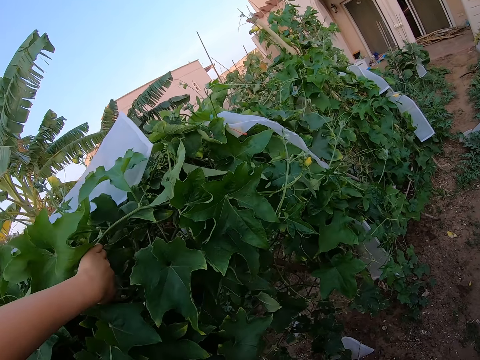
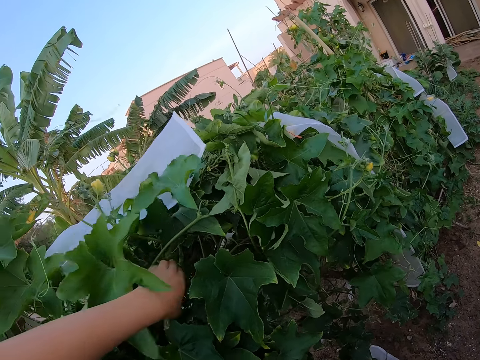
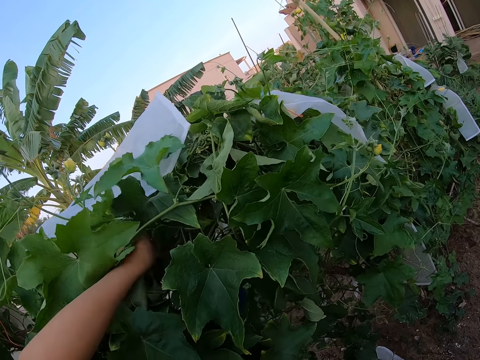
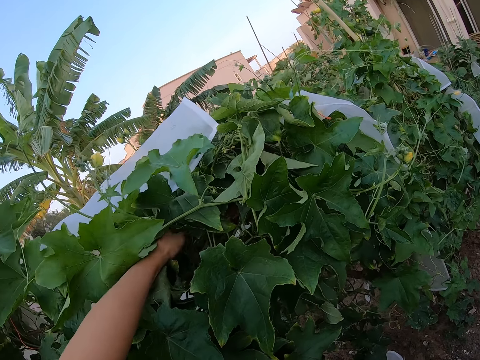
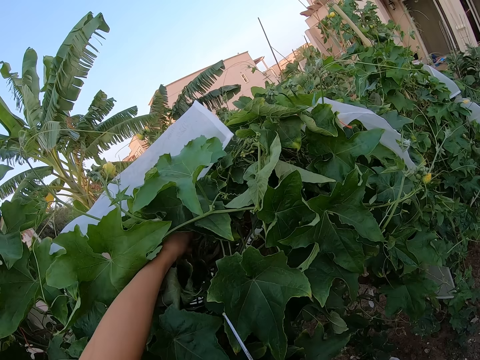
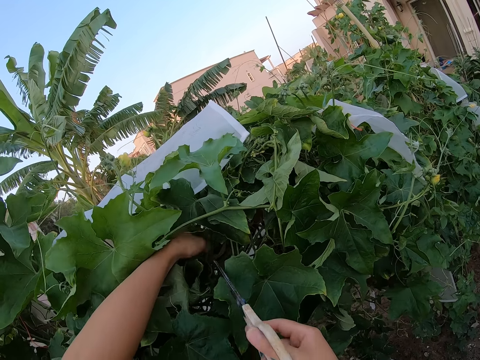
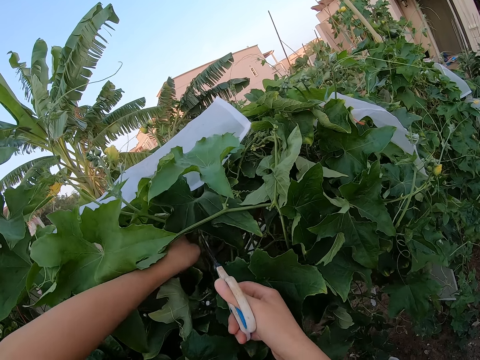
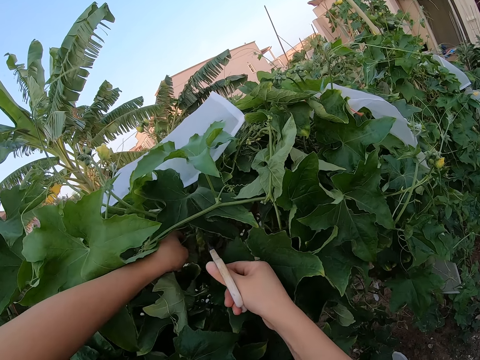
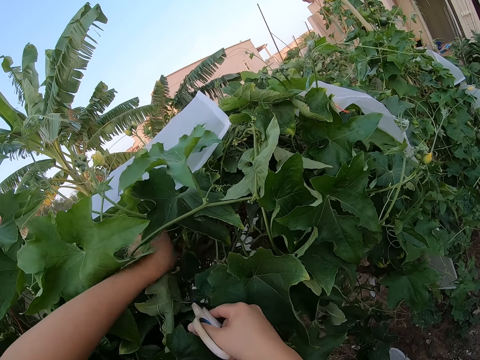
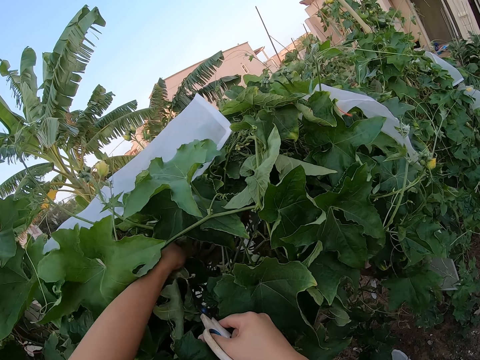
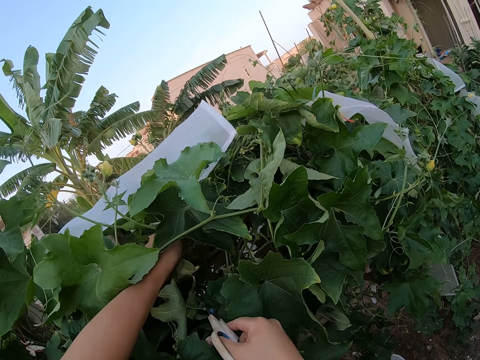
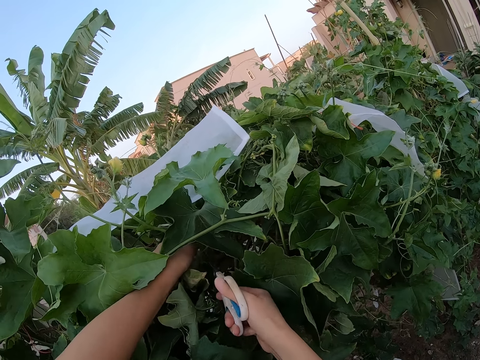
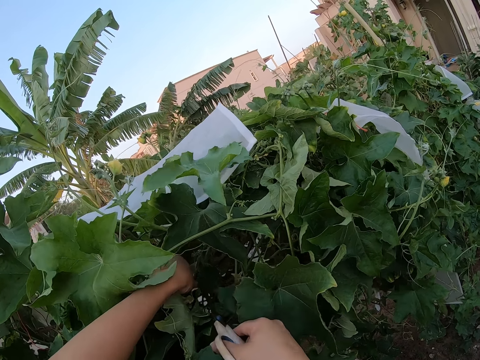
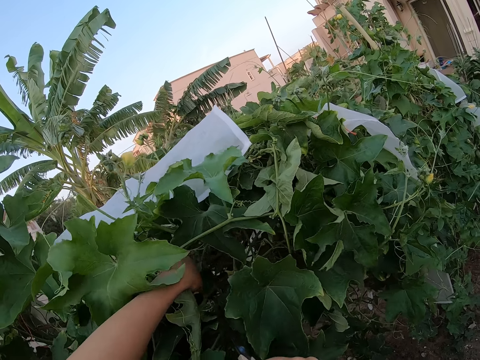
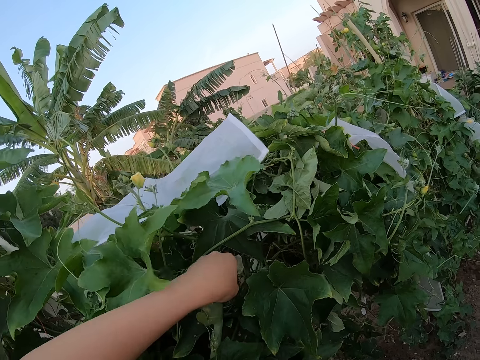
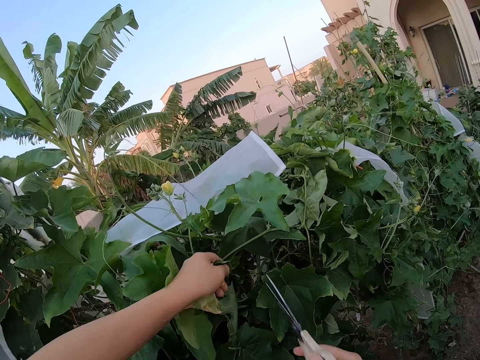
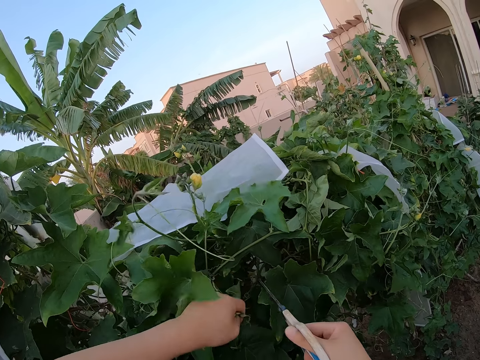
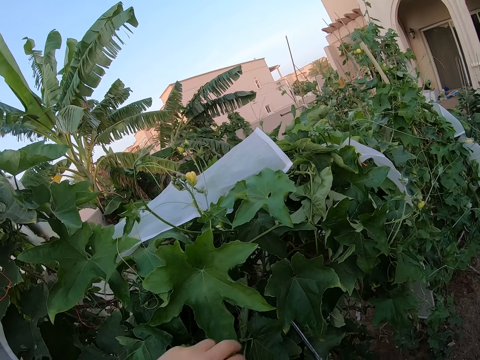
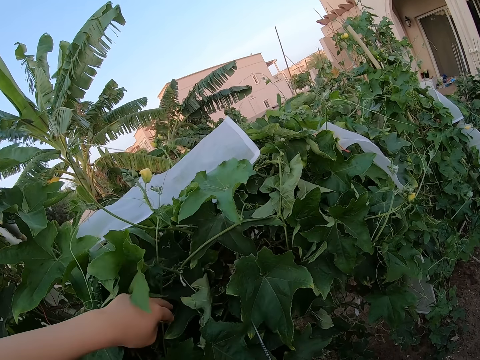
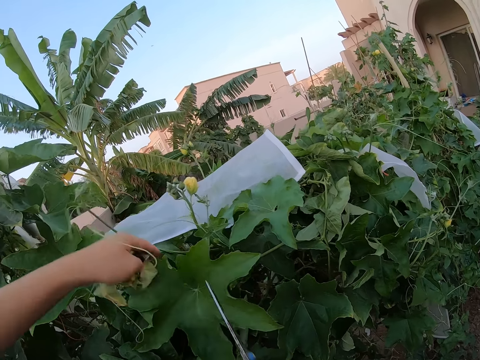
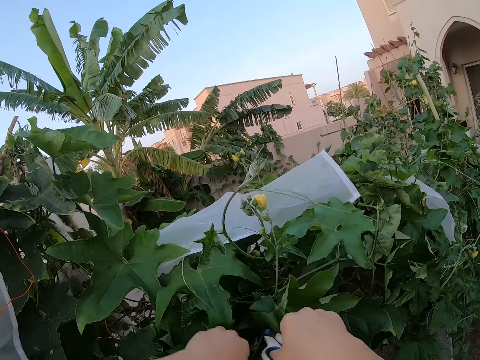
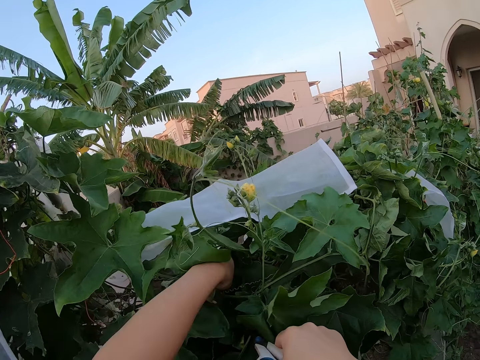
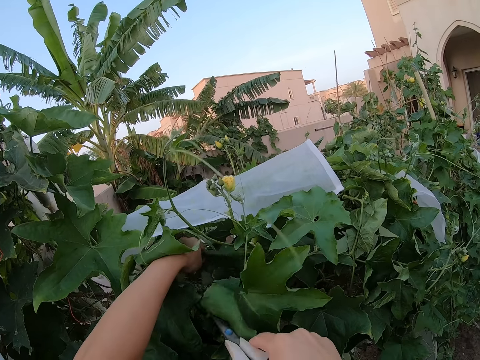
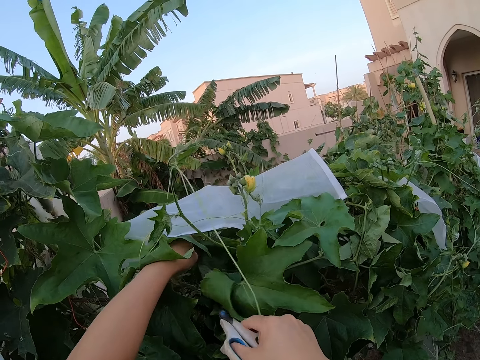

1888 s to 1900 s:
The camera wearer touches the cucumber leaves. They prune the dead cucumber leaves with a pair of scissors.

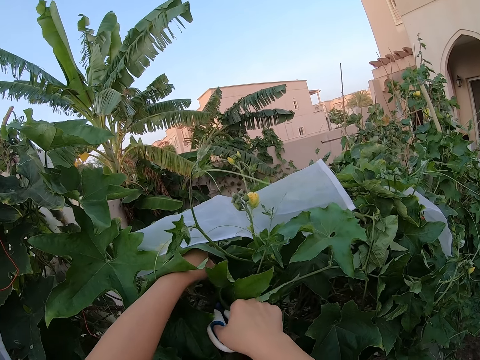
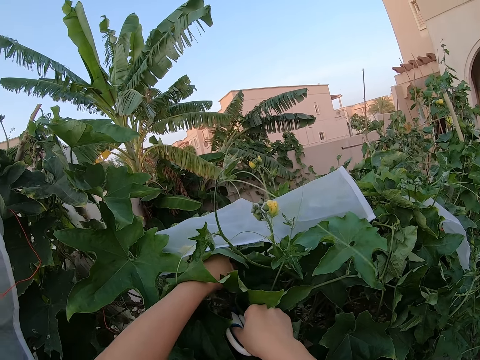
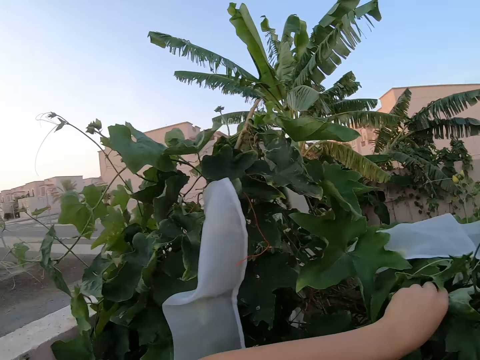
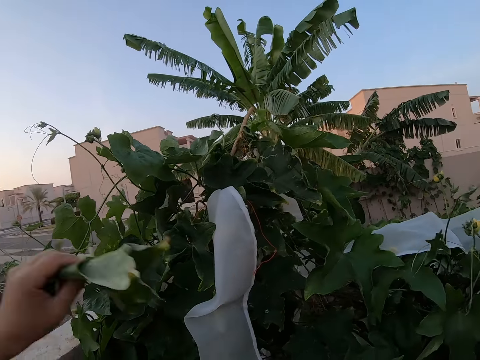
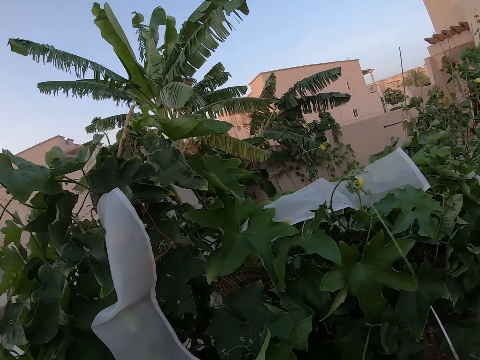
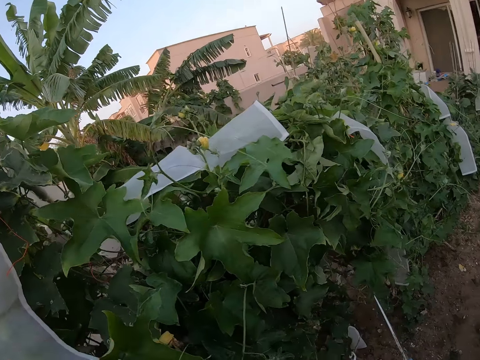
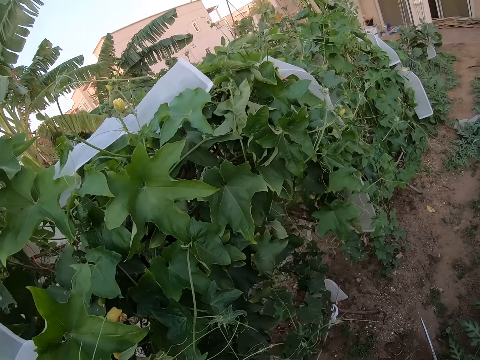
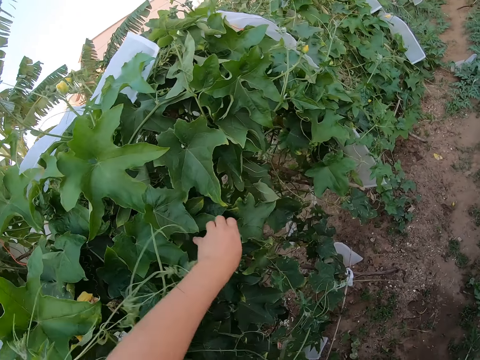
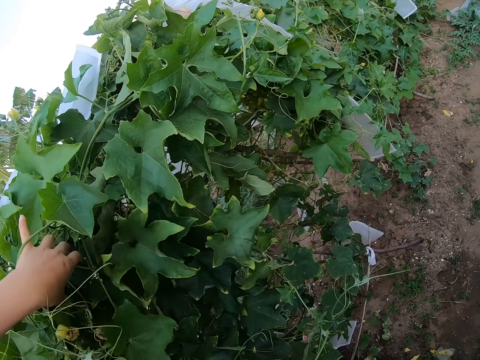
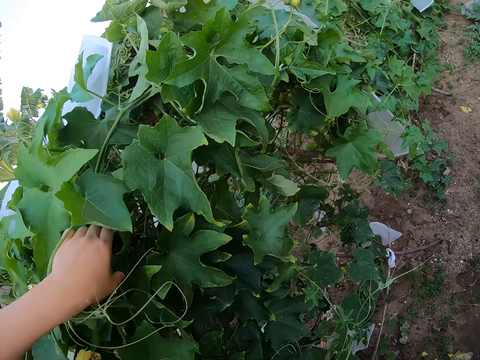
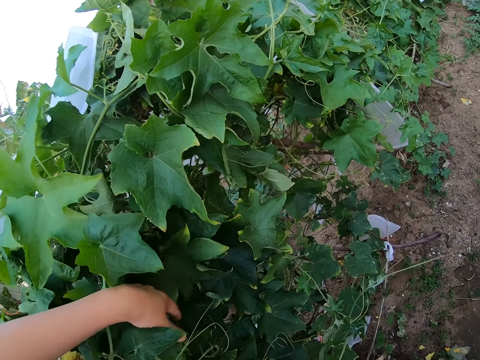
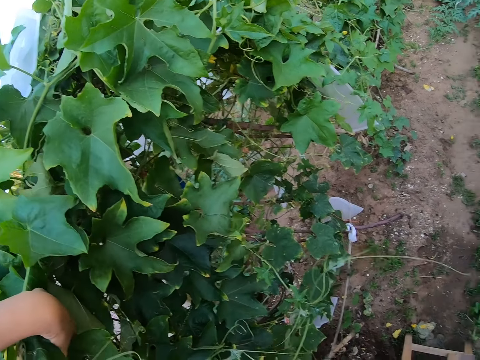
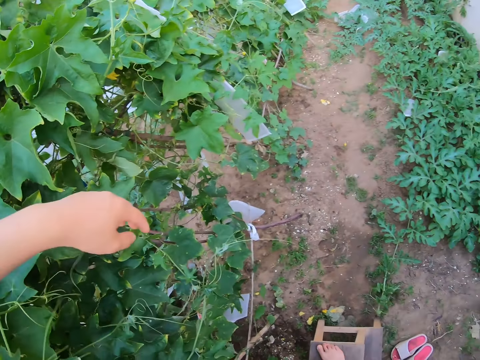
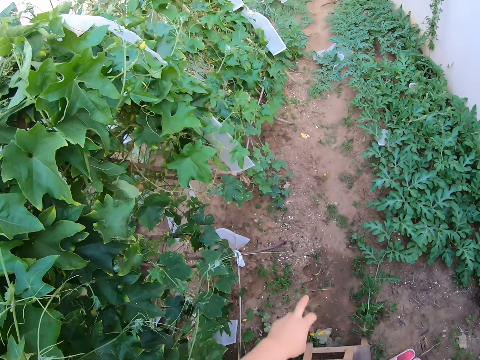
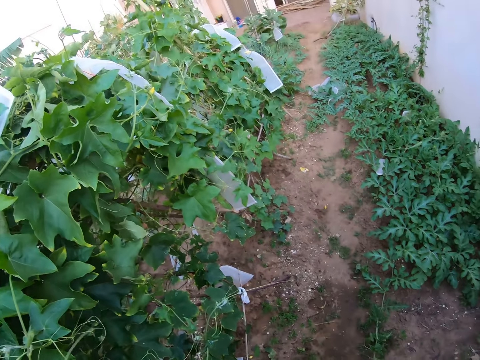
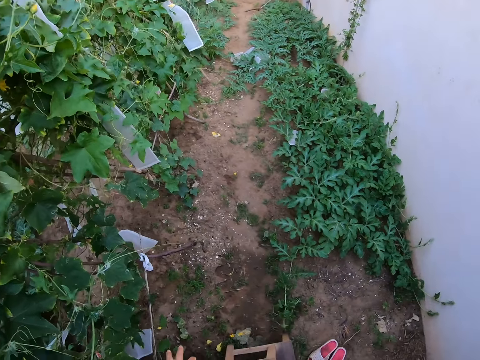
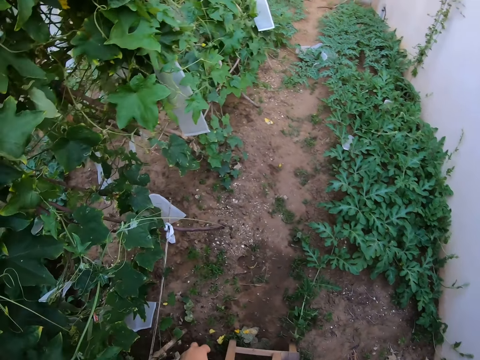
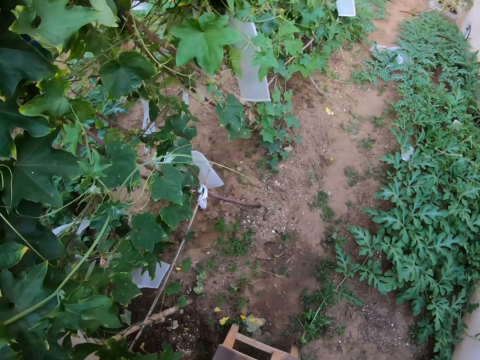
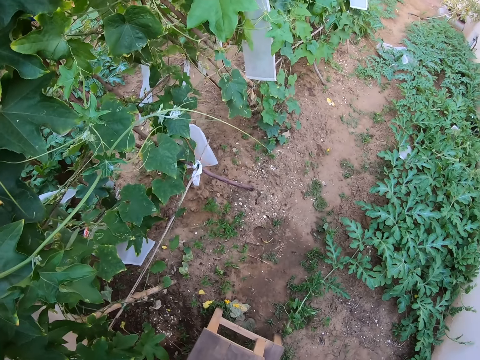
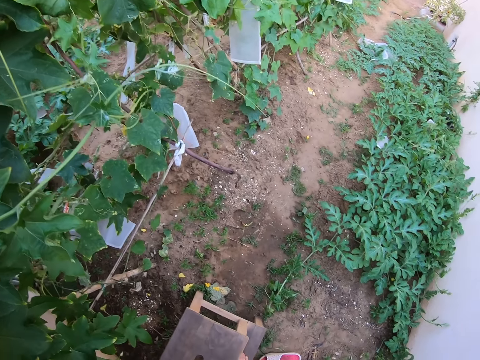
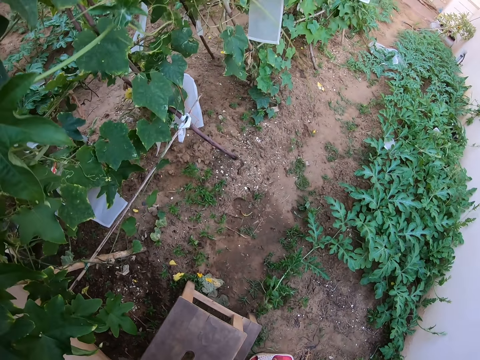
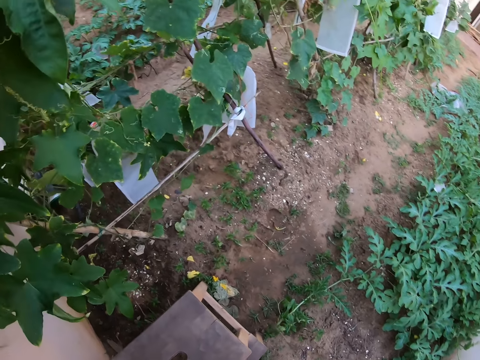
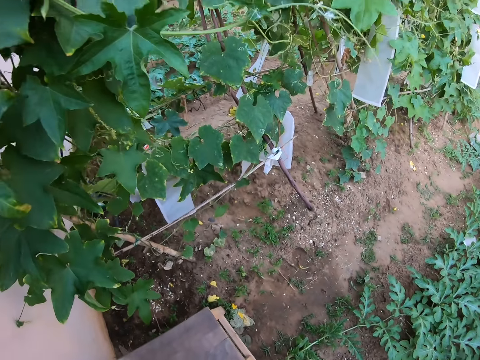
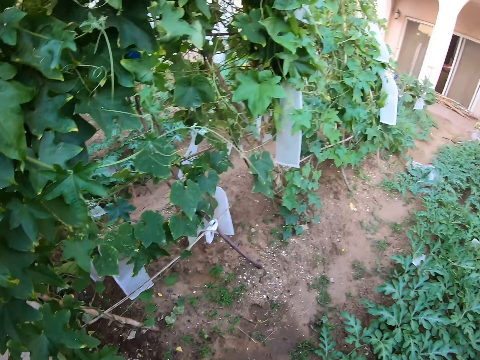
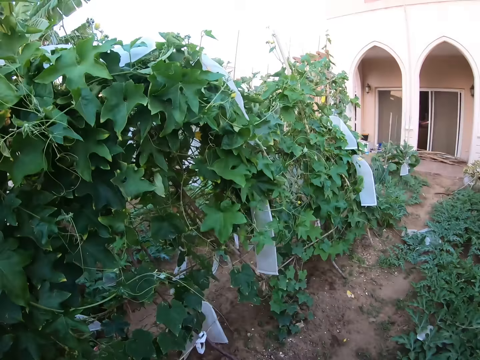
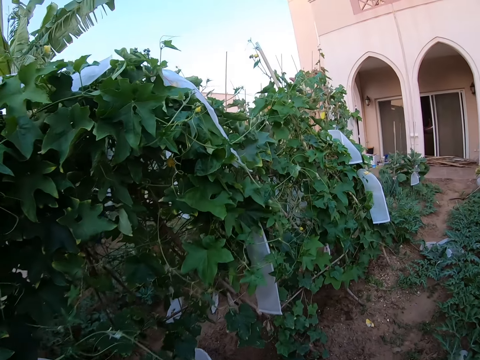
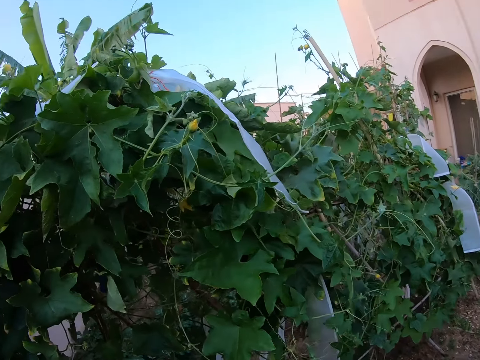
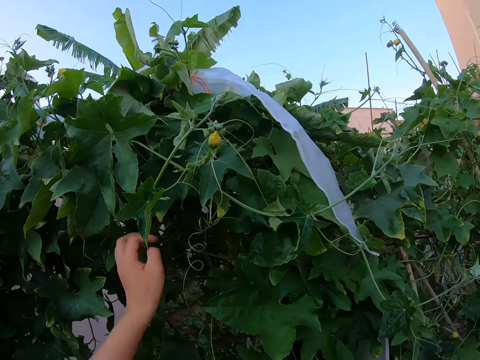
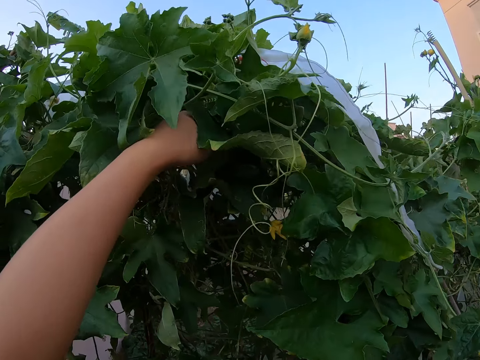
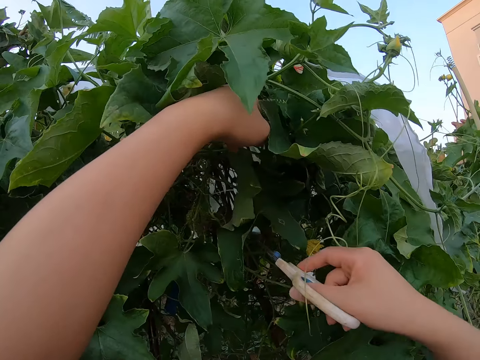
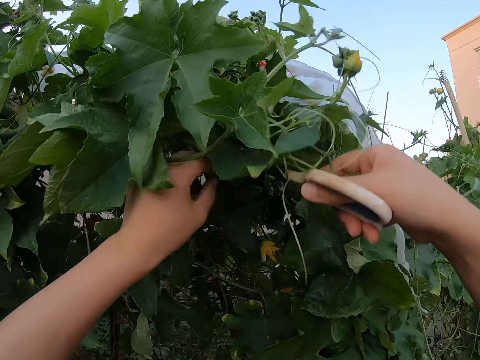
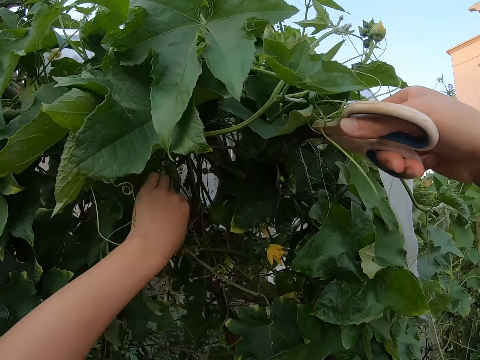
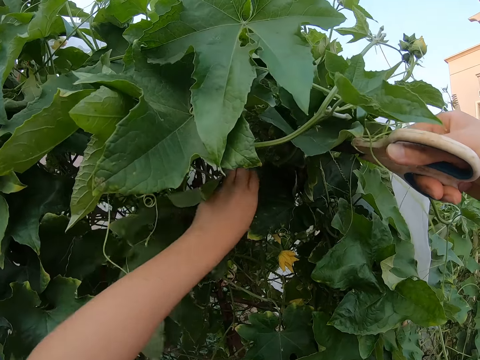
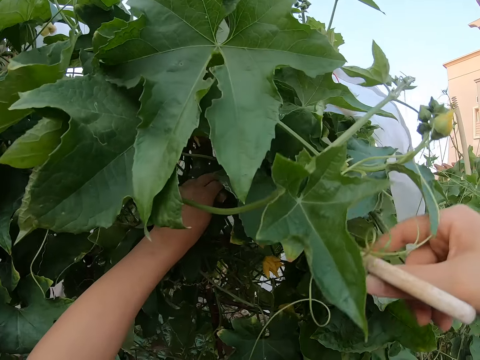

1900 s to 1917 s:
The camera wearer looks around the cucumber plant. She touches the passion leaves with her left hand. She looks around the passion plant. She walks around the garden. She moves the plants with the hands. She touches the passion plant.
